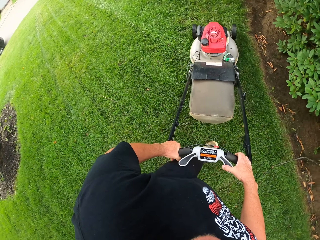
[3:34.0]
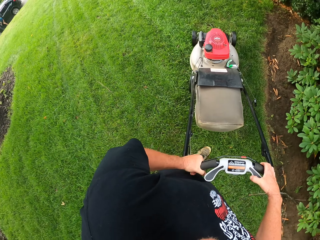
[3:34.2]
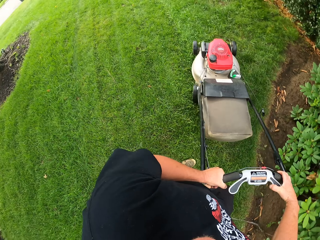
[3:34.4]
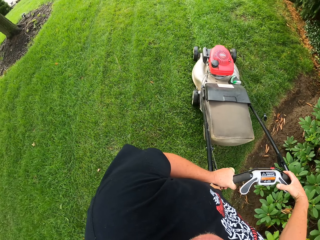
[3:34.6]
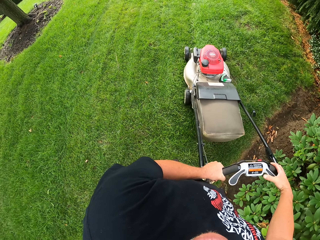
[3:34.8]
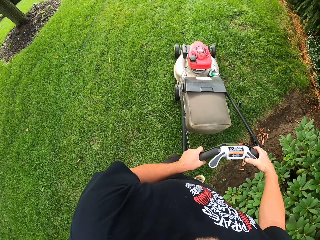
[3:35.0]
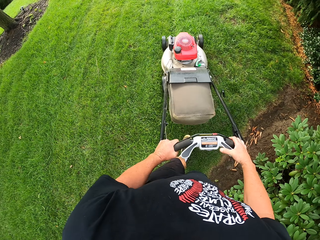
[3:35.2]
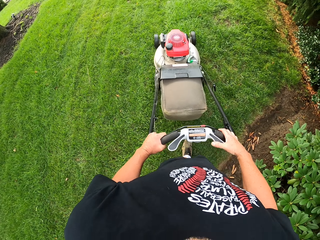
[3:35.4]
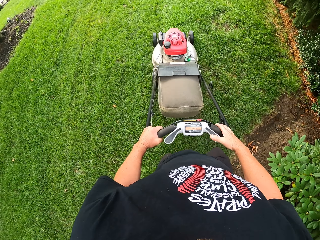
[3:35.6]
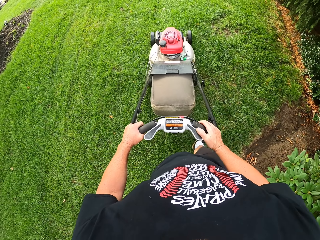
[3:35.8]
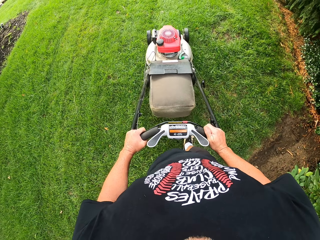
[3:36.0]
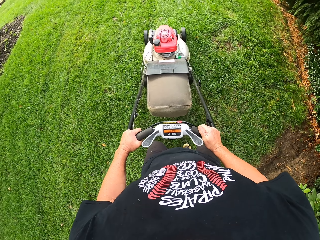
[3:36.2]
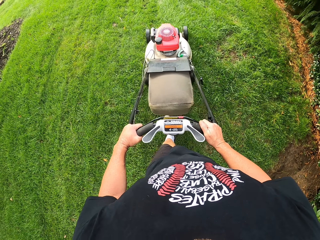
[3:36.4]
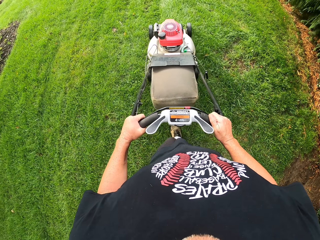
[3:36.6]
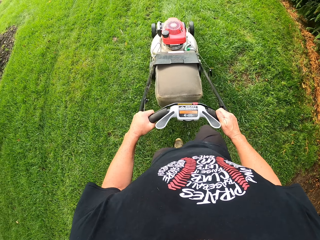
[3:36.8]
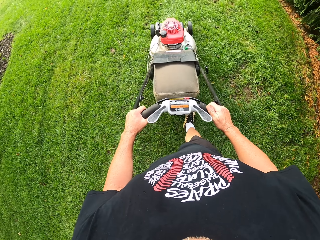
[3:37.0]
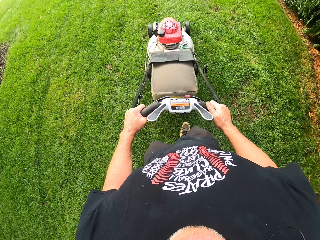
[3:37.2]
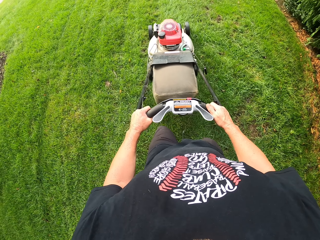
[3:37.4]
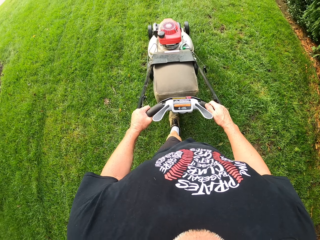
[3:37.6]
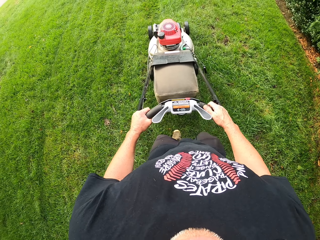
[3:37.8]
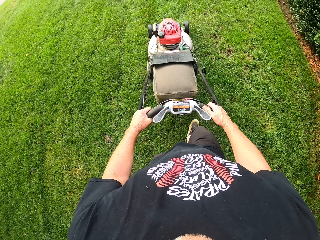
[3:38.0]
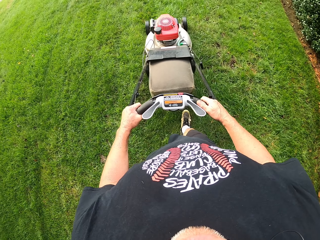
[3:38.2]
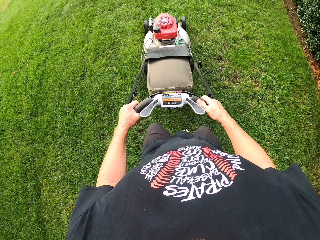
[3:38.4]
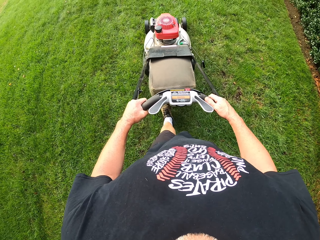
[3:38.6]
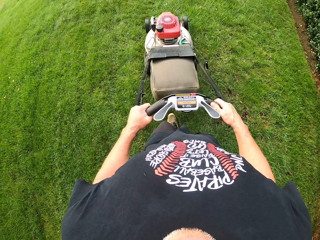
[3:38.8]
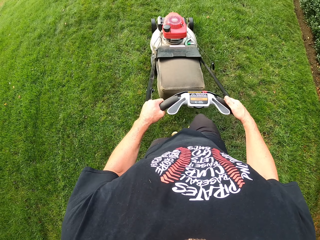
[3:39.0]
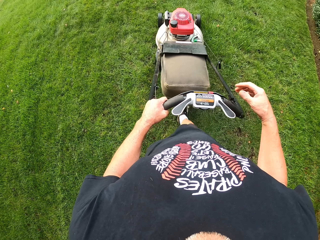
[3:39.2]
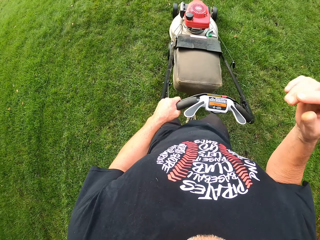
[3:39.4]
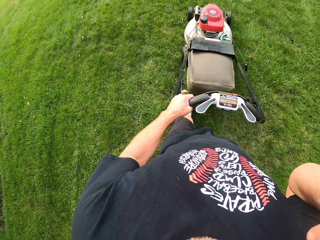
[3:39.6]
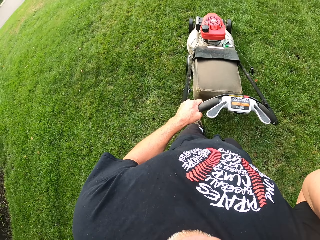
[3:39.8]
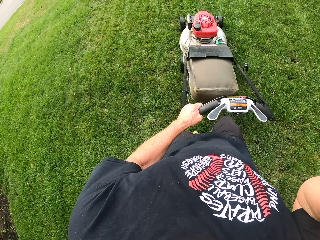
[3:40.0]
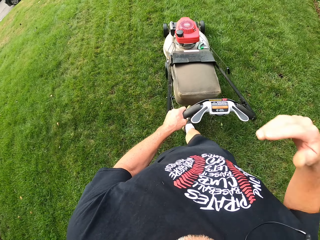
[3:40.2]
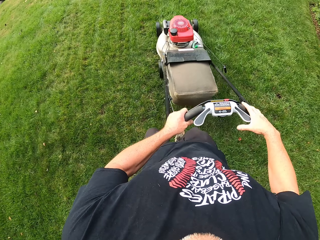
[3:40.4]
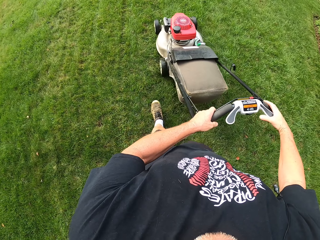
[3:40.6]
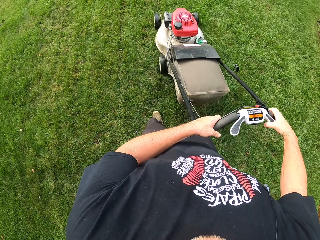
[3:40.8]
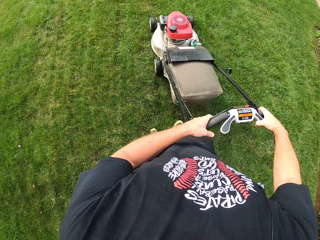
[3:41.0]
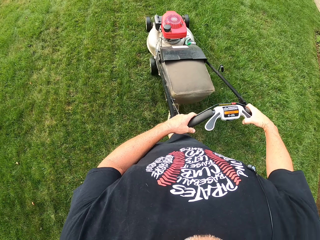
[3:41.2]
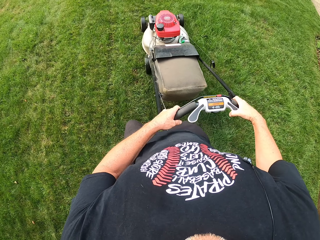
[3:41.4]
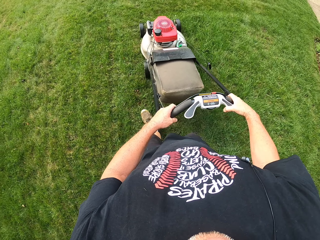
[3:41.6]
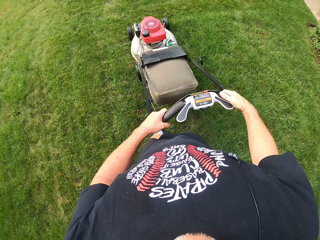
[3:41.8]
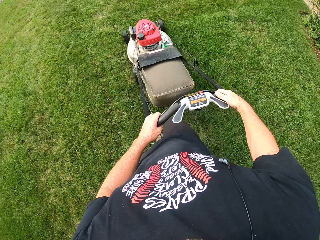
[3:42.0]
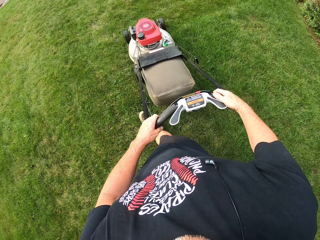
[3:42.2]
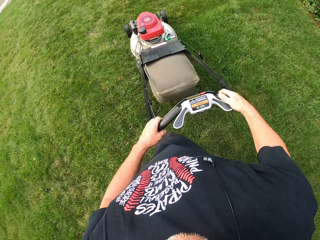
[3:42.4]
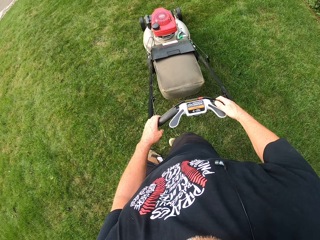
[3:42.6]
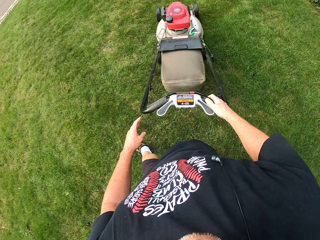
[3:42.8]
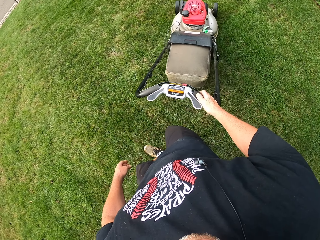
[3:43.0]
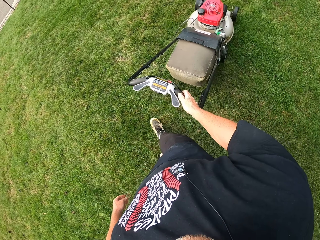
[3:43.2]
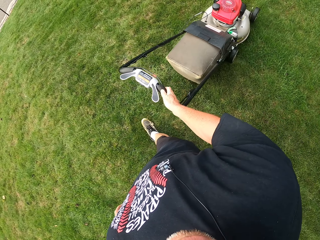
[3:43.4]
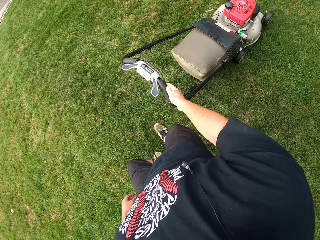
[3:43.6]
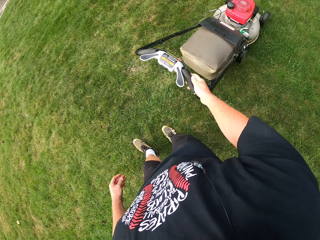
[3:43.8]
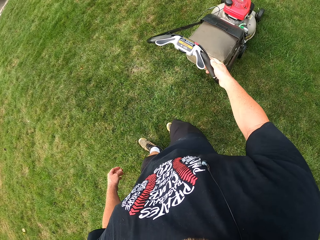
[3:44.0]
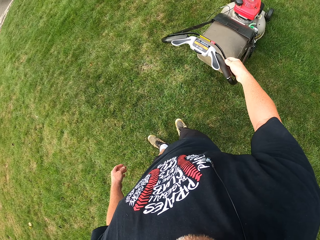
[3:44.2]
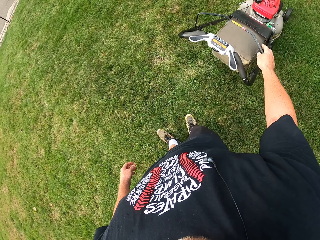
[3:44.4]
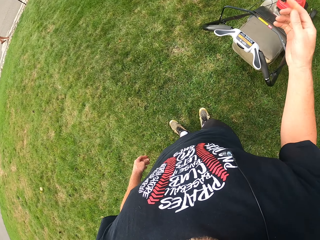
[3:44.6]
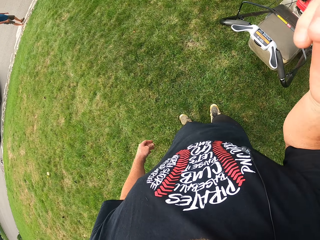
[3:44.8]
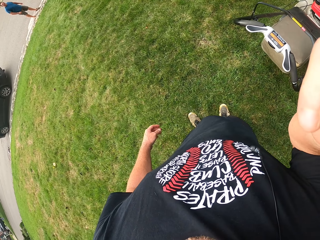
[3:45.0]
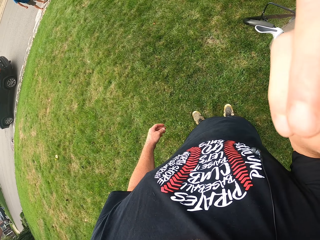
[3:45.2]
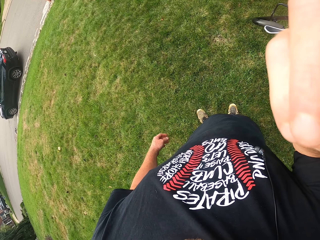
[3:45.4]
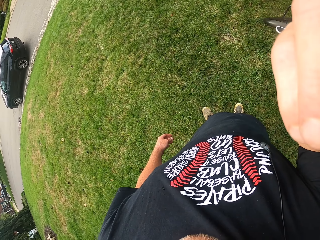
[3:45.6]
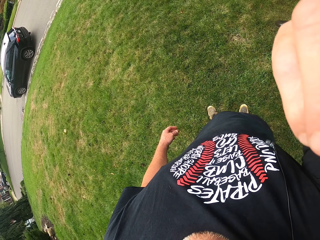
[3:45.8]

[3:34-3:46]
The camera wearer turns the lawn mower. He cuts the grass as he walks. He lifts the right hand. He holds the lawn mower by both hands. He cuts the grass as he walks again. He stops cutting the grass. He lifts up his right hand.
